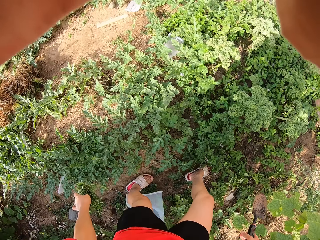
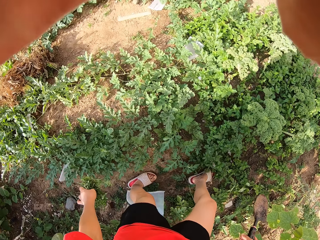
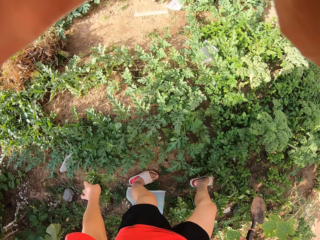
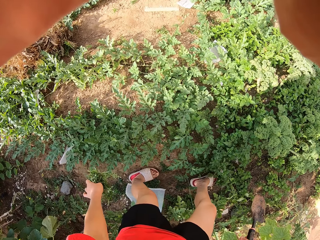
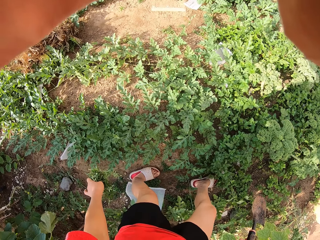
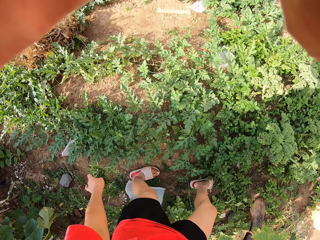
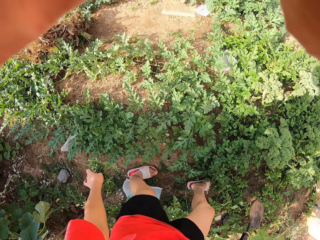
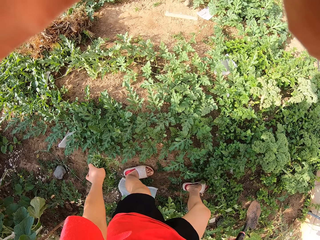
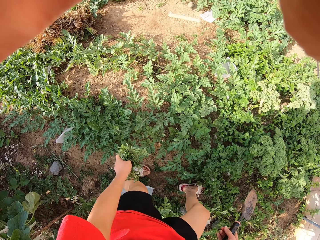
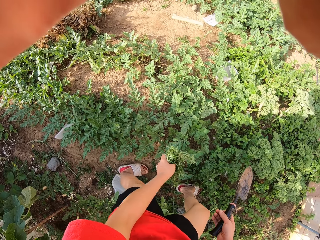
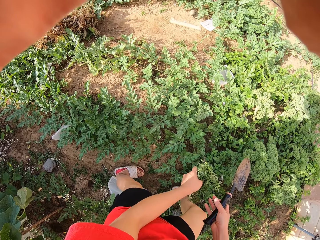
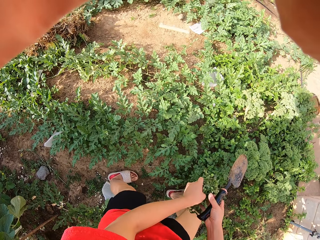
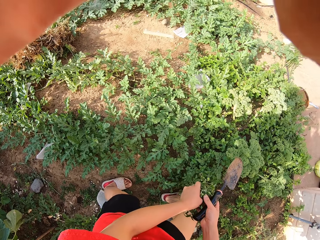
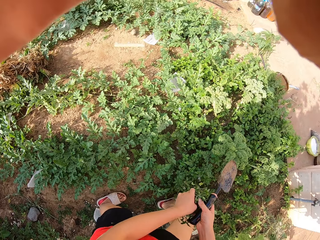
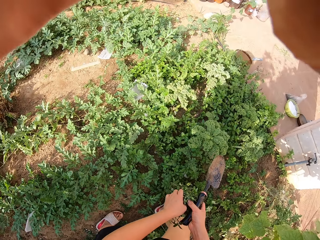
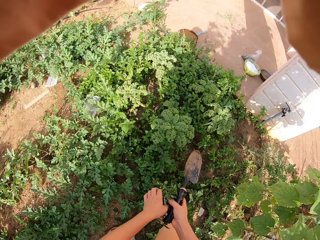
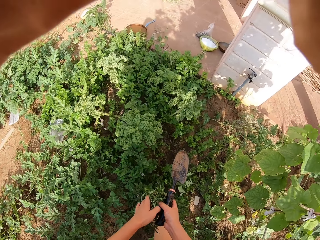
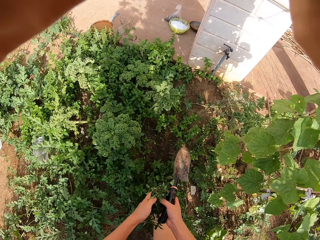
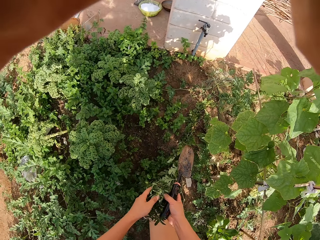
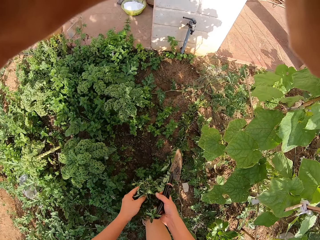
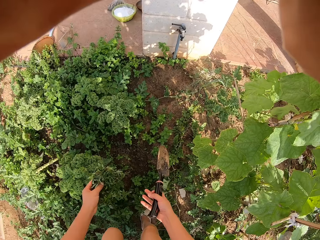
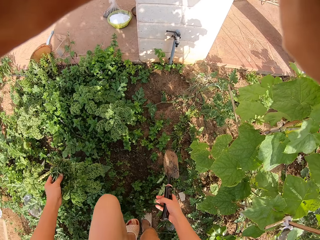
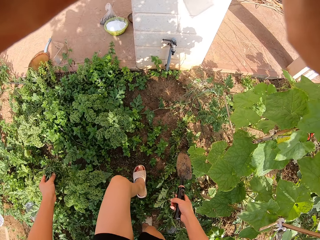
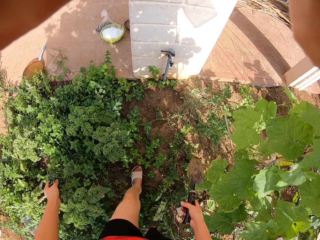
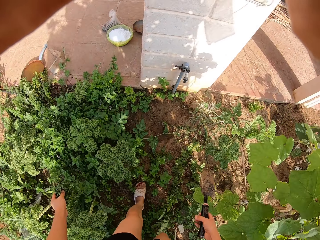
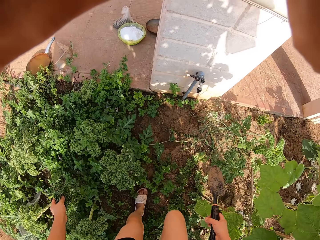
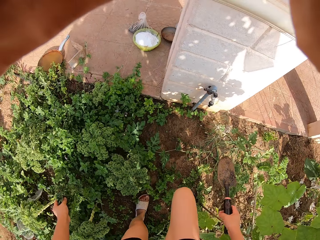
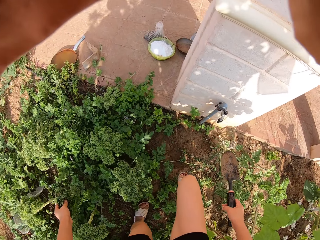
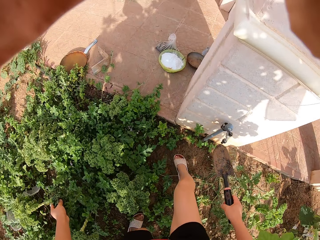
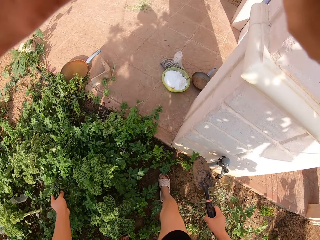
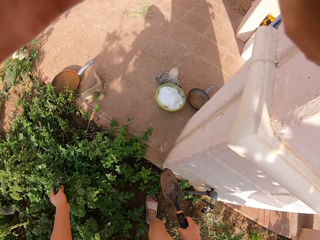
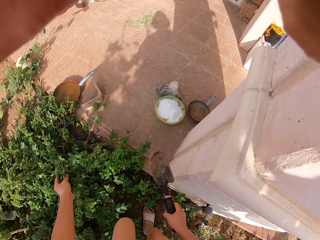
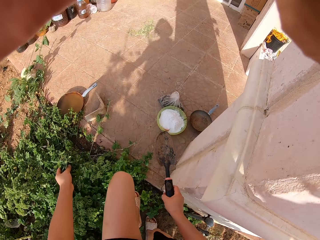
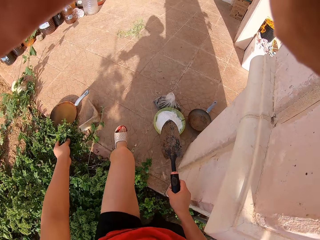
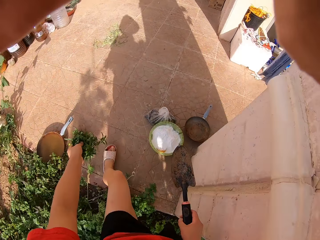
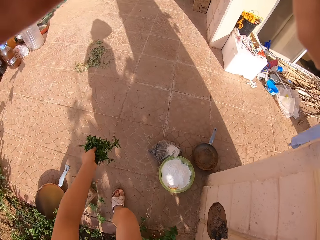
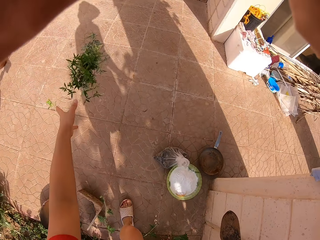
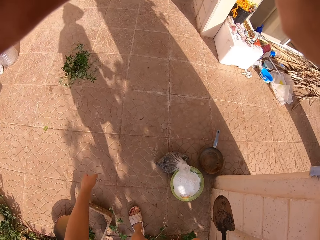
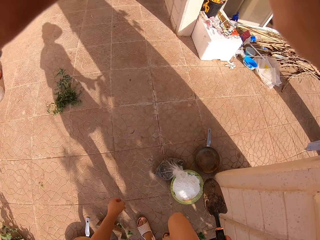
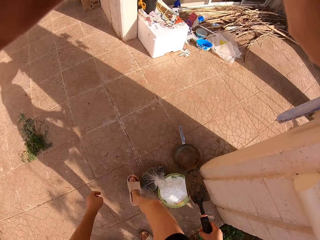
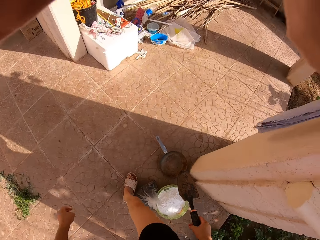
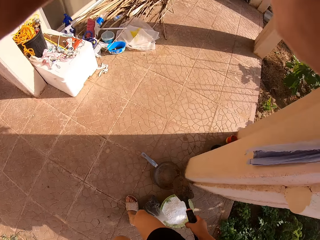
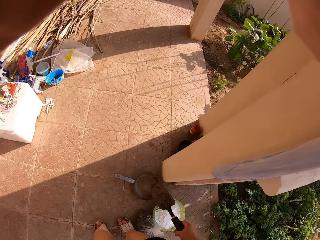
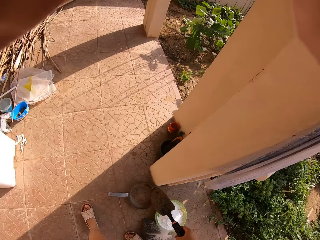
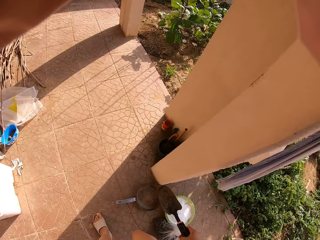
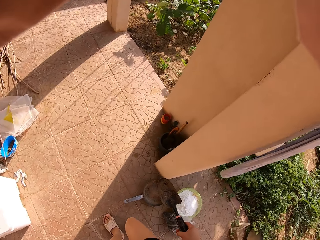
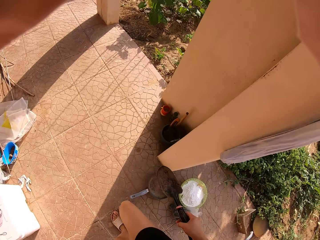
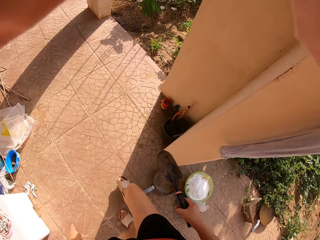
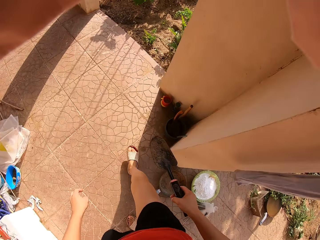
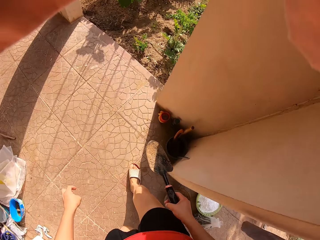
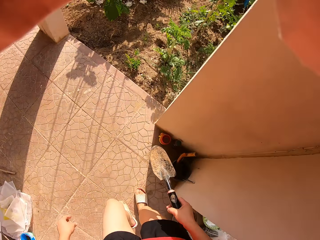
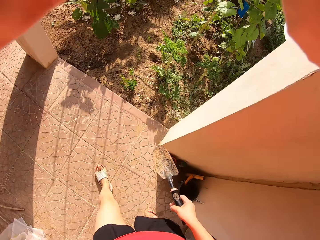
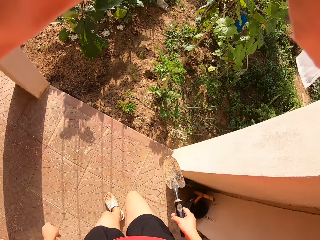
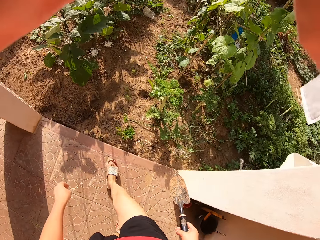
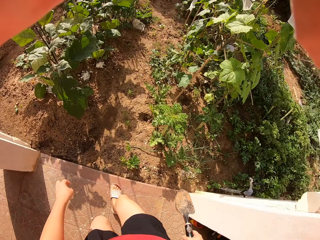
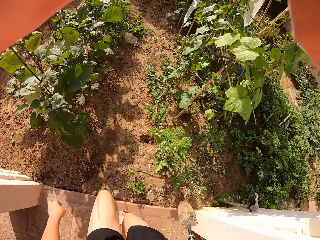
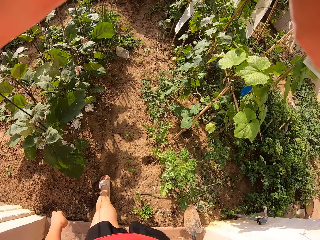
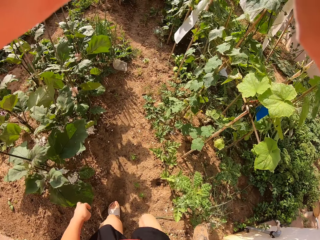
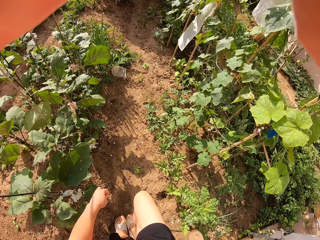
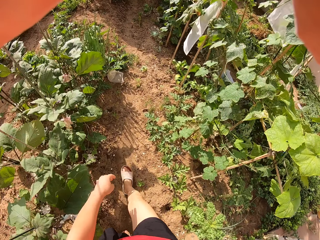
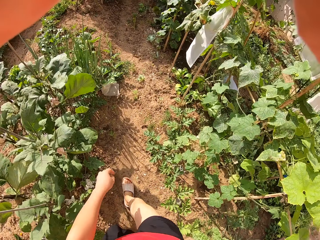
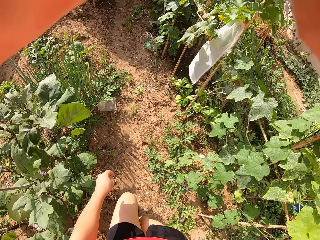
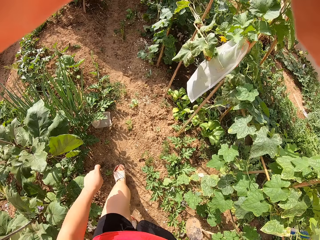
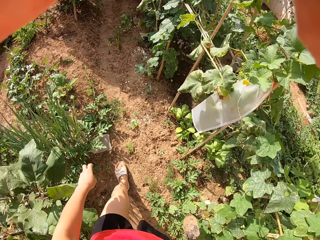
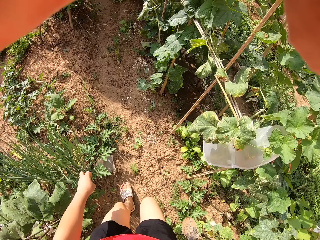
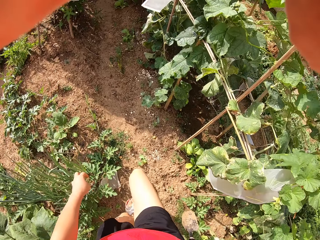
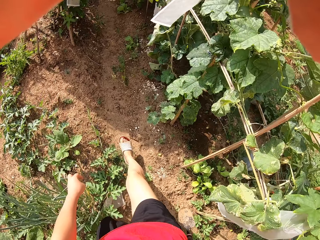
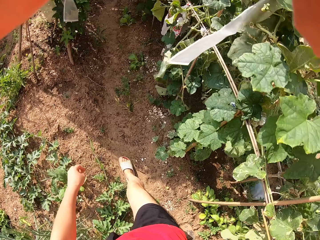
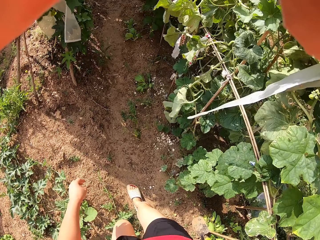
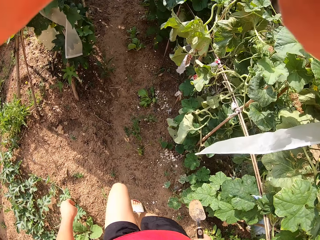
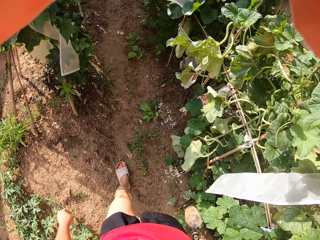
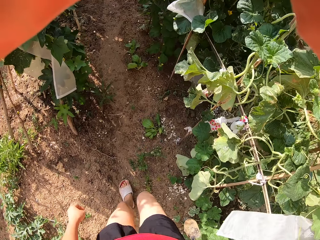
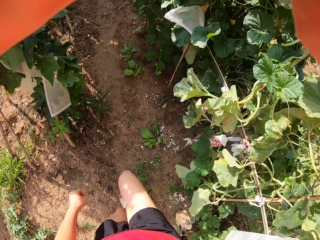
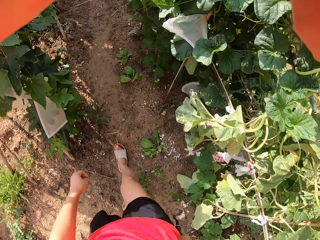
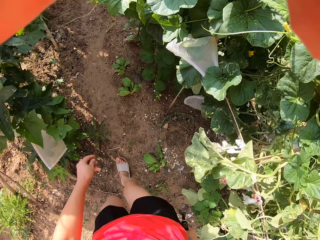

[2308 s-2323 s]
The camera wearer looks around the garden. They walk around the area. They put the weeds on the floor. They walk into the garden.

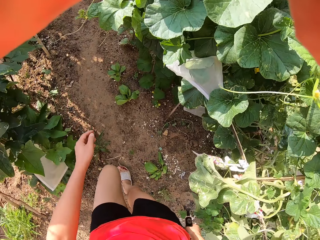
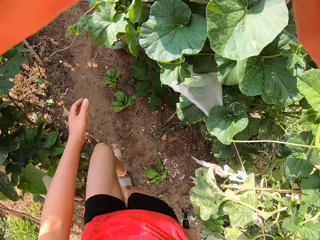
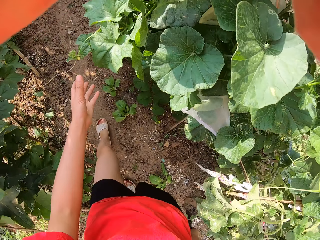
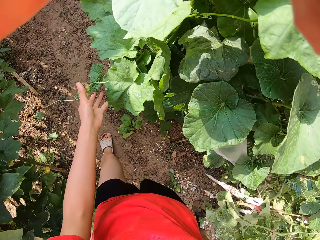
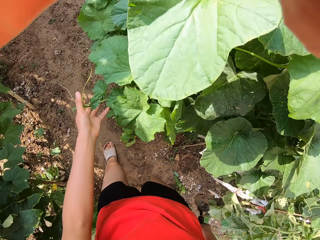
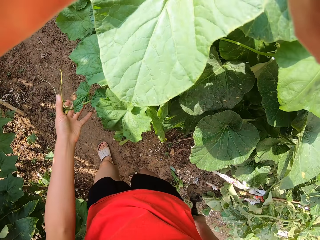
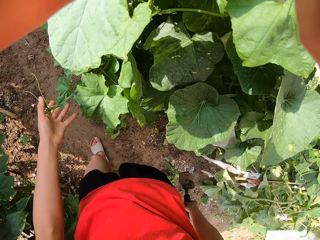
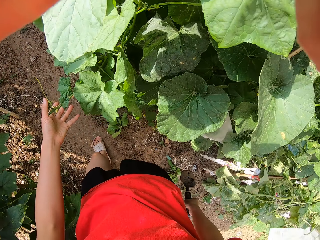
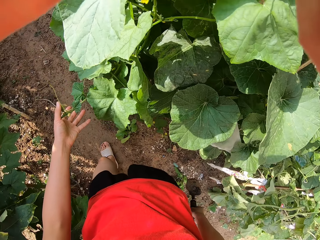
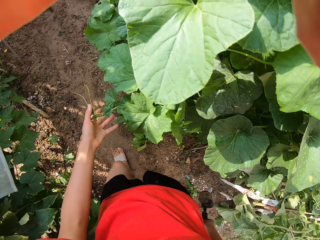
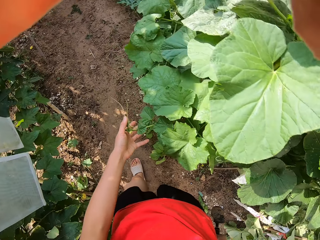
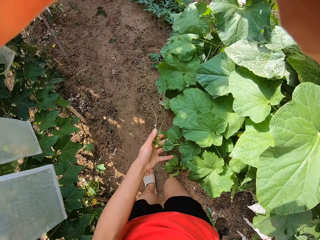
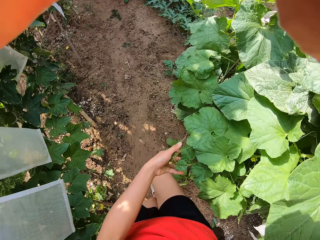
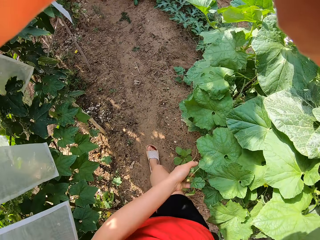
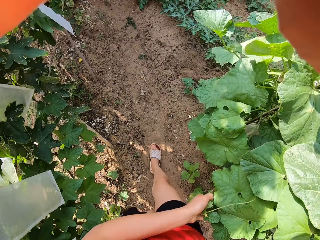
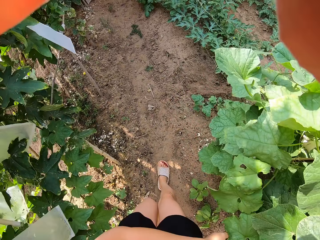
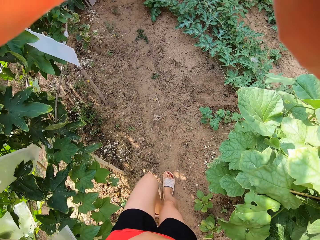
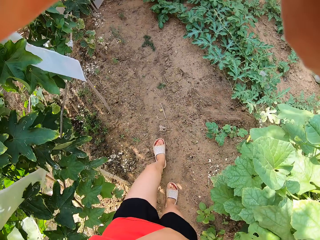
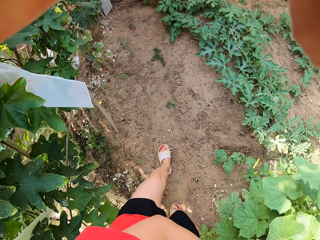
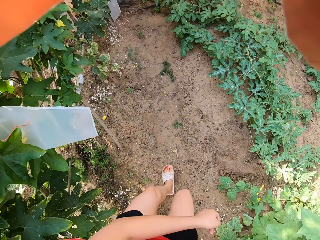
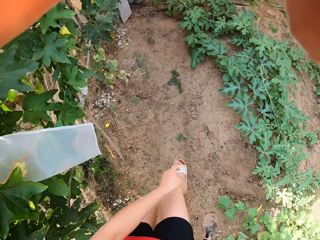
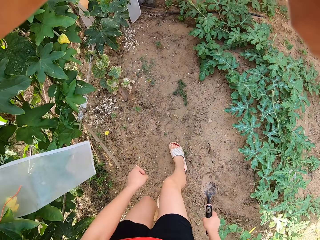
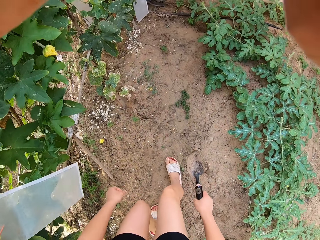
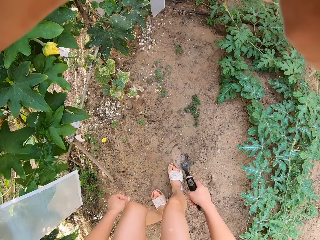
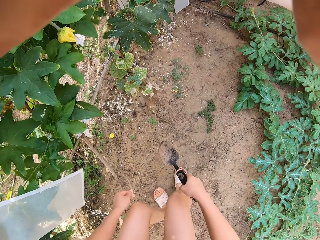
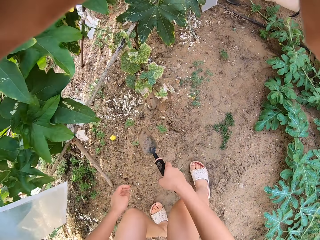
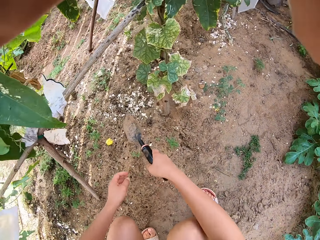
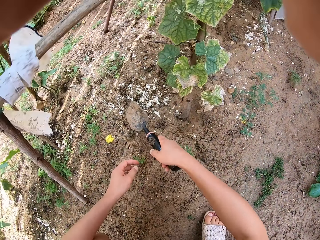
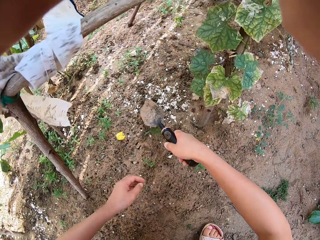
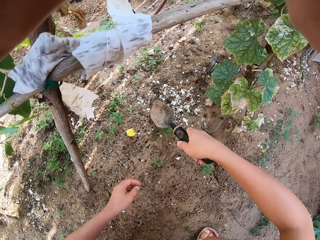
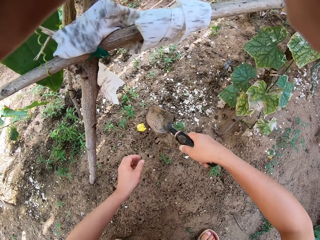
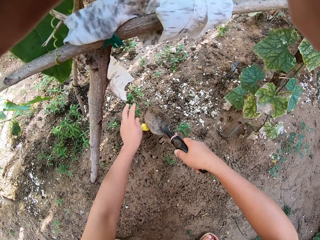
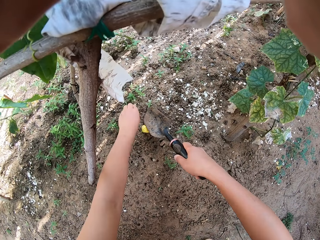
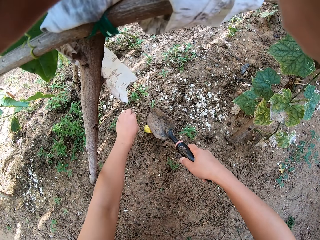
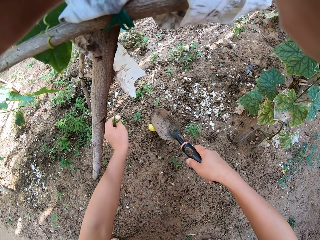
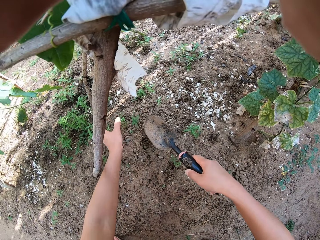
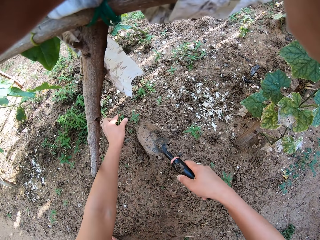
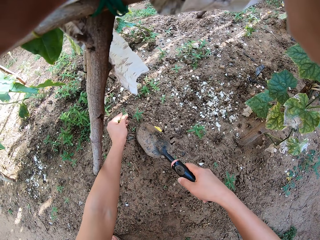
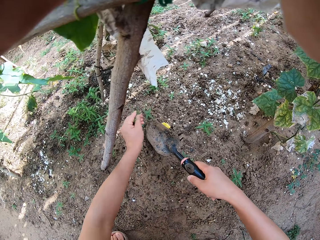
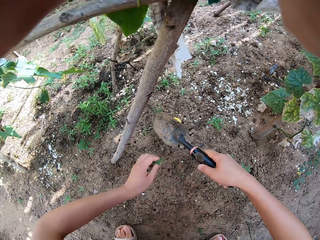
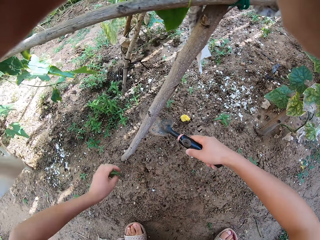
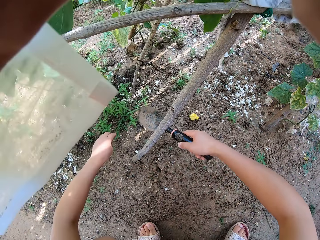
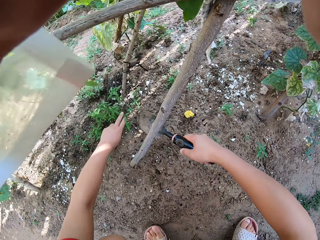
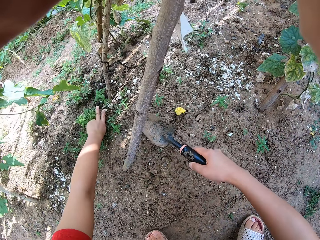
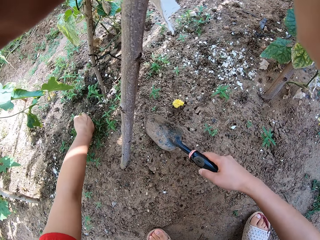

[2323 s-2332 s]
The camera wearer touches a leaf. They uproot weeds from the garden.
